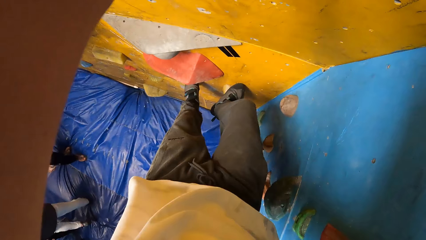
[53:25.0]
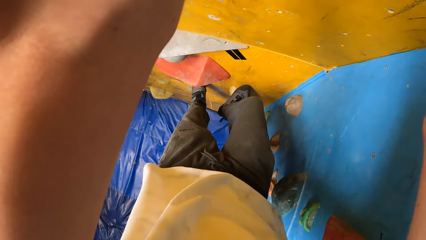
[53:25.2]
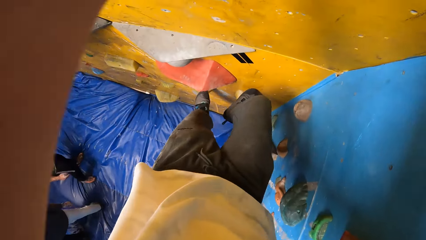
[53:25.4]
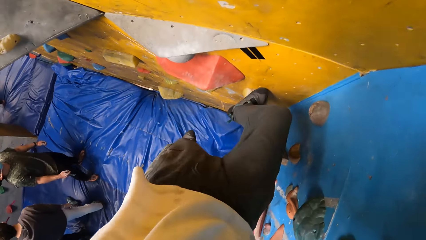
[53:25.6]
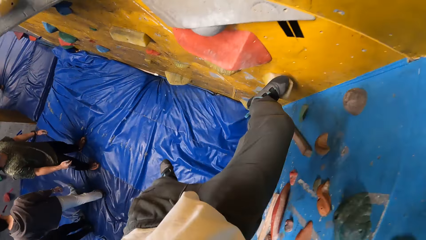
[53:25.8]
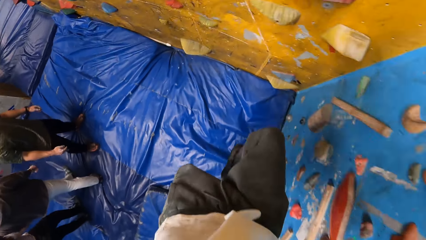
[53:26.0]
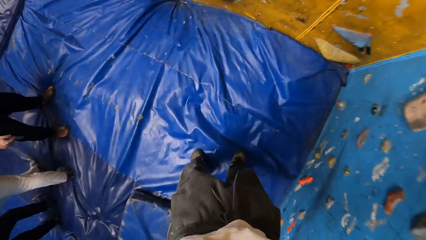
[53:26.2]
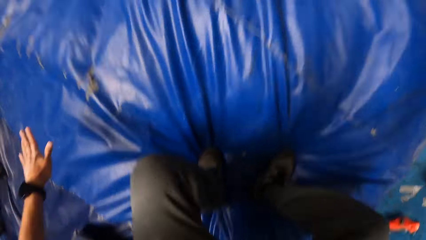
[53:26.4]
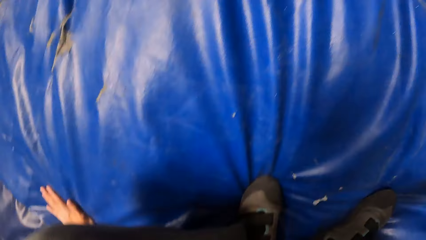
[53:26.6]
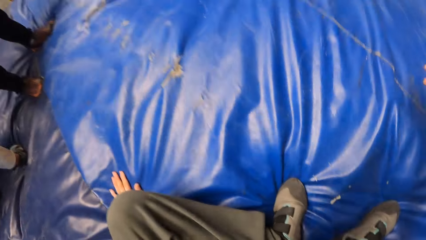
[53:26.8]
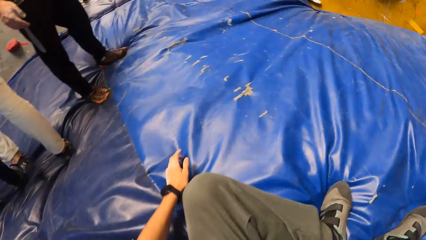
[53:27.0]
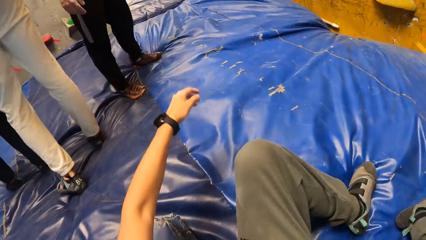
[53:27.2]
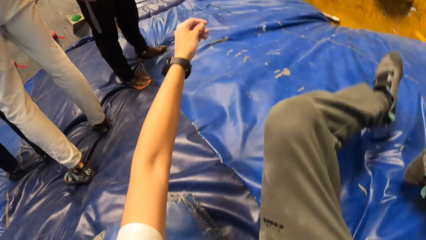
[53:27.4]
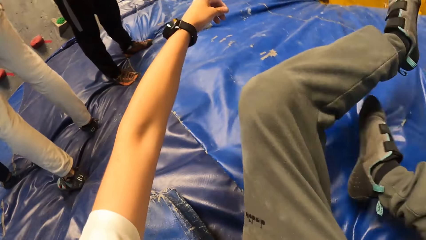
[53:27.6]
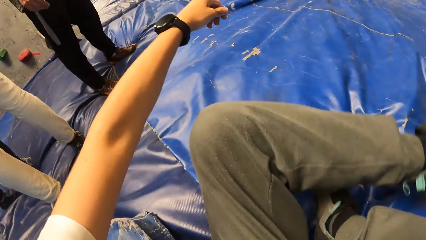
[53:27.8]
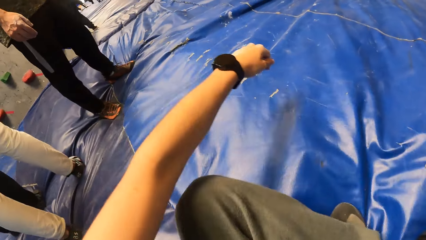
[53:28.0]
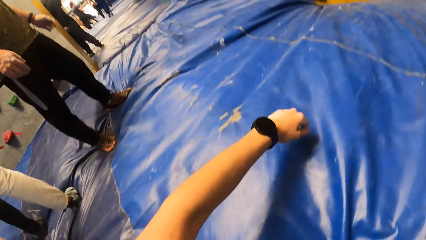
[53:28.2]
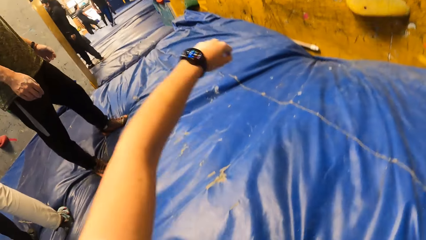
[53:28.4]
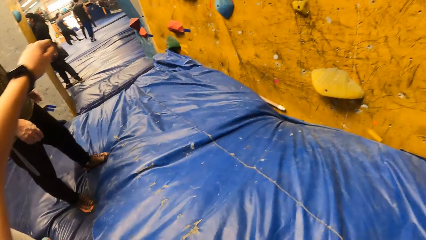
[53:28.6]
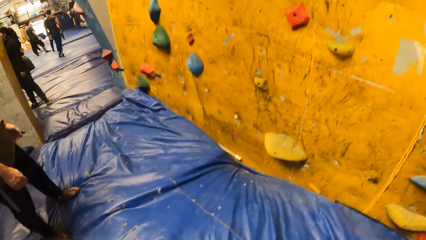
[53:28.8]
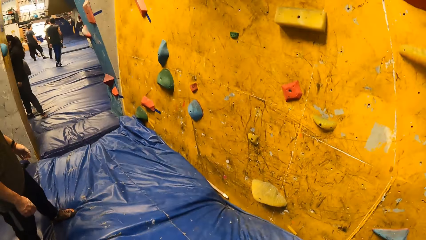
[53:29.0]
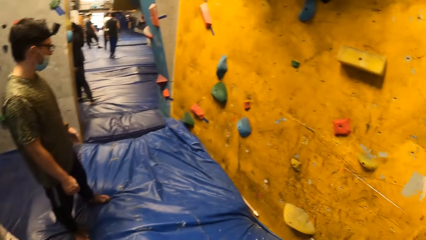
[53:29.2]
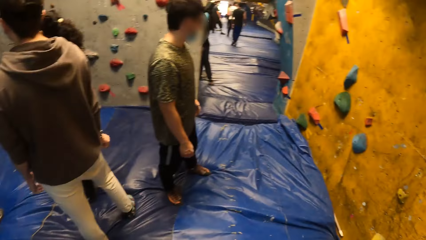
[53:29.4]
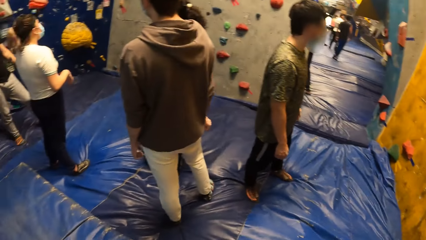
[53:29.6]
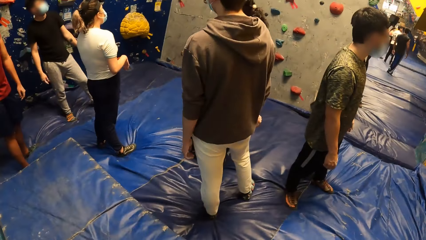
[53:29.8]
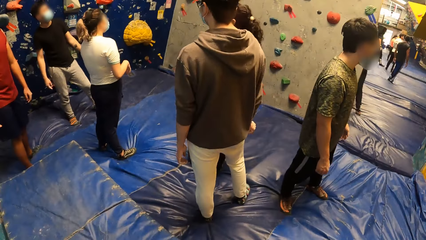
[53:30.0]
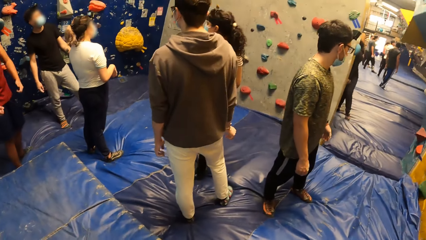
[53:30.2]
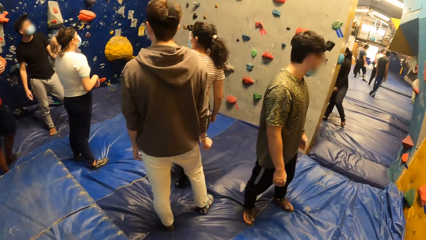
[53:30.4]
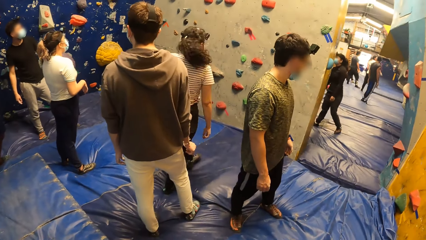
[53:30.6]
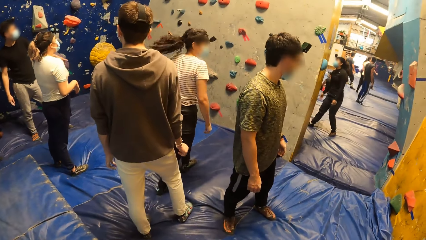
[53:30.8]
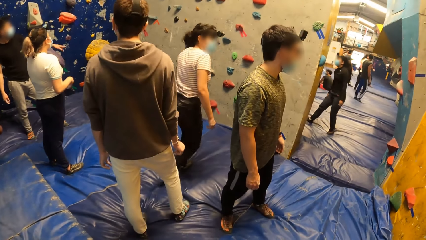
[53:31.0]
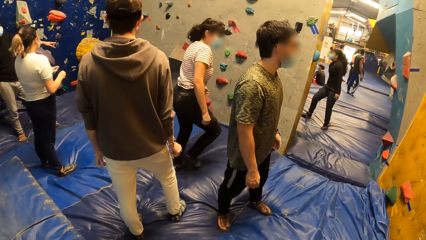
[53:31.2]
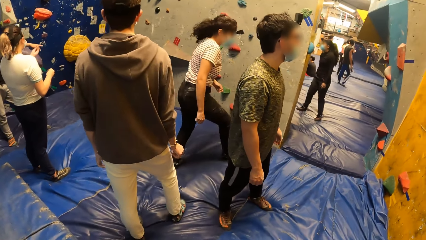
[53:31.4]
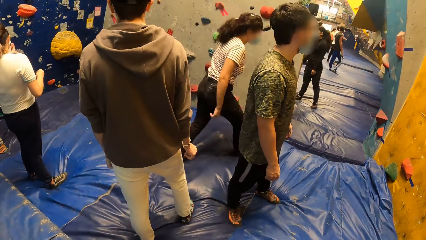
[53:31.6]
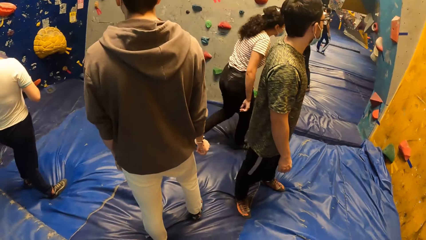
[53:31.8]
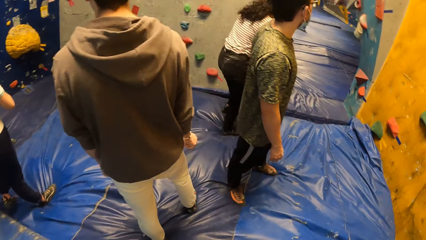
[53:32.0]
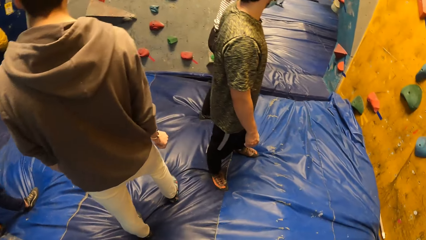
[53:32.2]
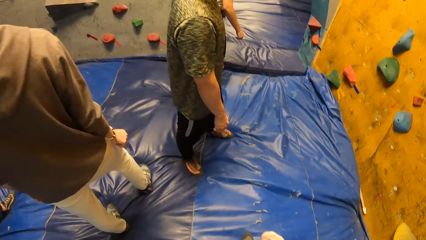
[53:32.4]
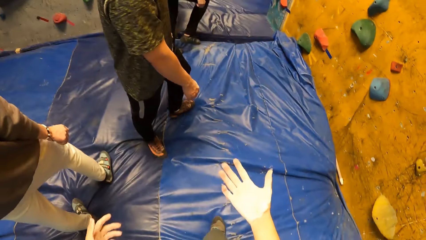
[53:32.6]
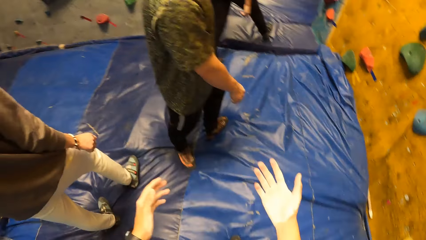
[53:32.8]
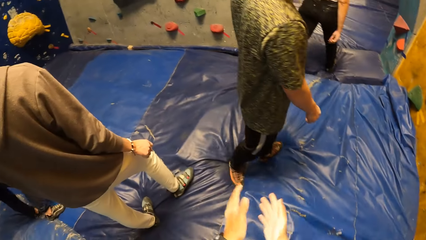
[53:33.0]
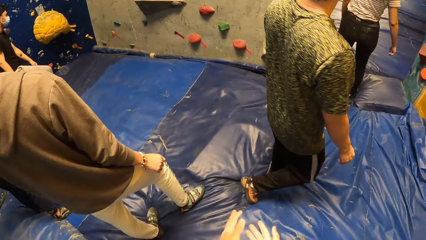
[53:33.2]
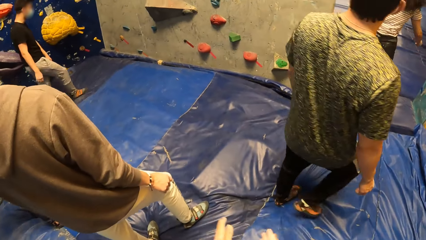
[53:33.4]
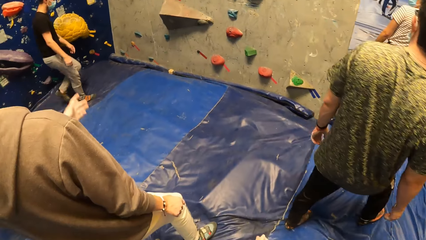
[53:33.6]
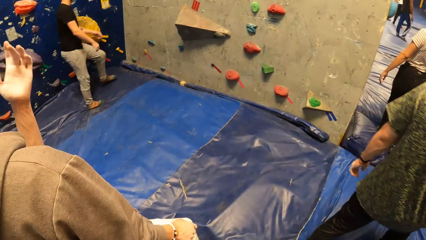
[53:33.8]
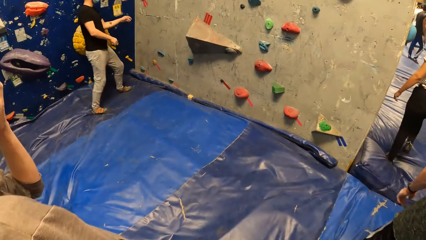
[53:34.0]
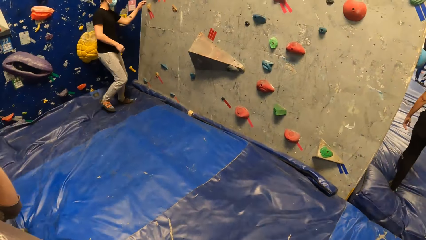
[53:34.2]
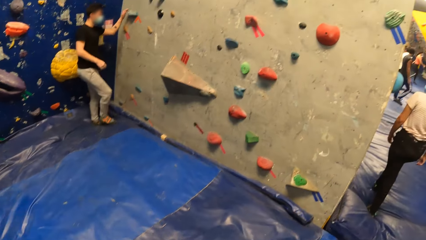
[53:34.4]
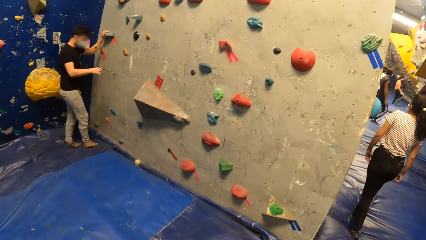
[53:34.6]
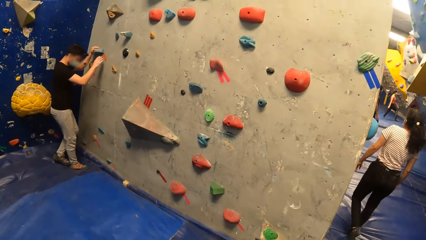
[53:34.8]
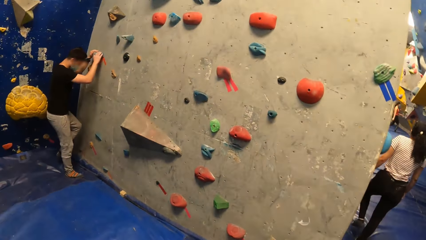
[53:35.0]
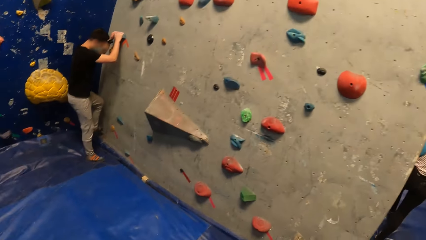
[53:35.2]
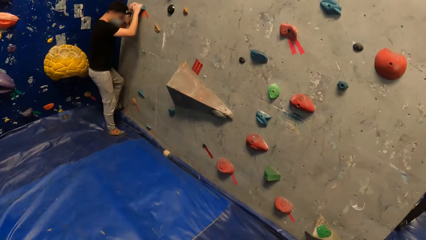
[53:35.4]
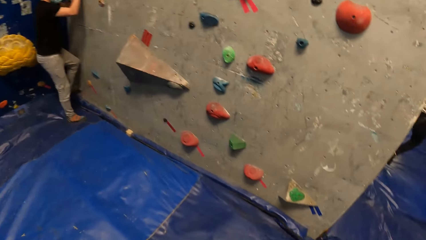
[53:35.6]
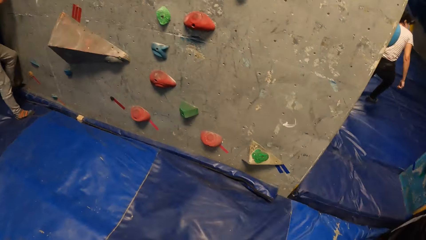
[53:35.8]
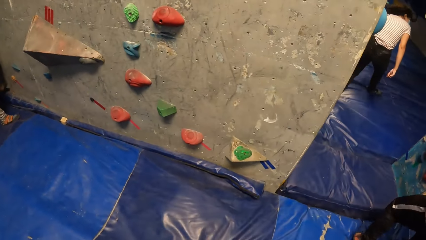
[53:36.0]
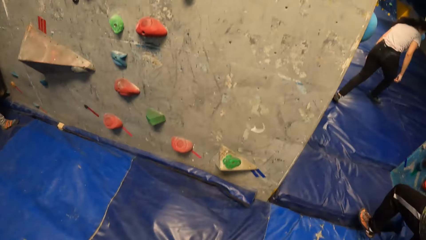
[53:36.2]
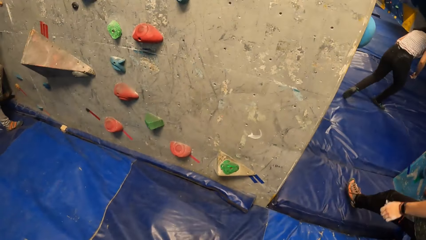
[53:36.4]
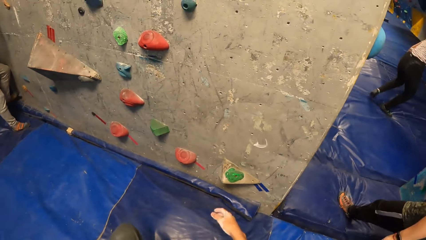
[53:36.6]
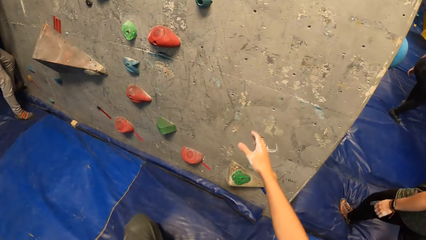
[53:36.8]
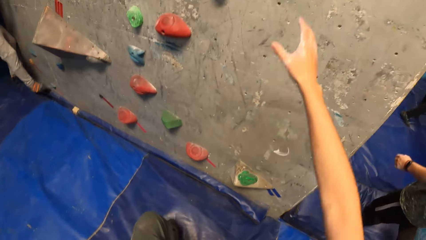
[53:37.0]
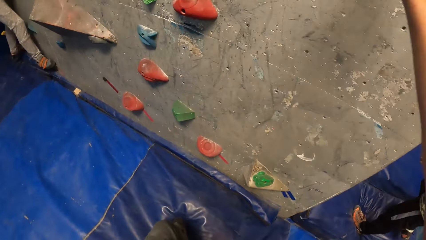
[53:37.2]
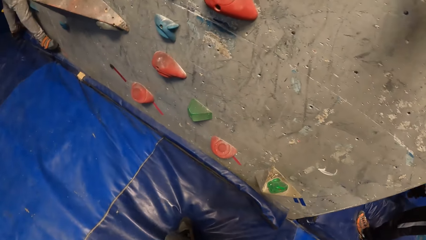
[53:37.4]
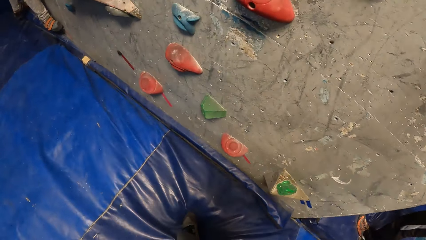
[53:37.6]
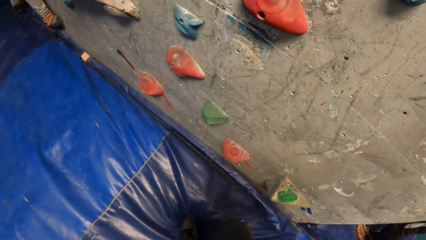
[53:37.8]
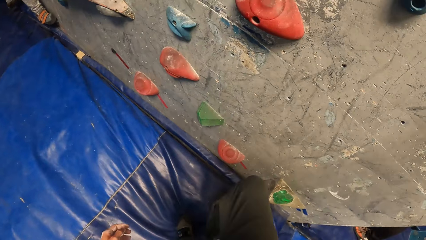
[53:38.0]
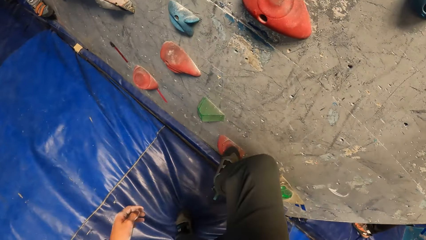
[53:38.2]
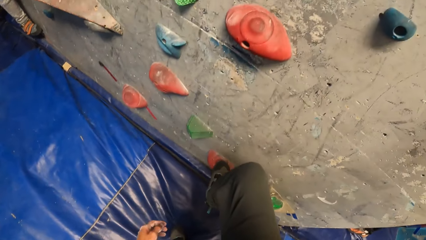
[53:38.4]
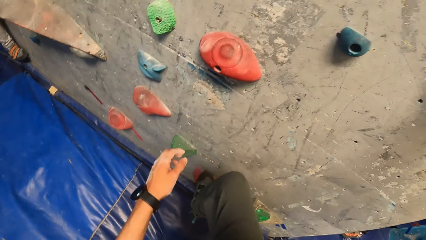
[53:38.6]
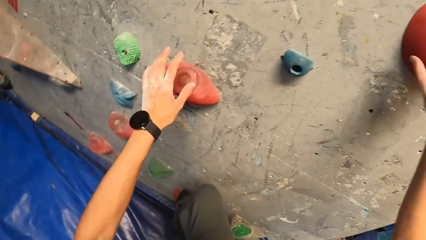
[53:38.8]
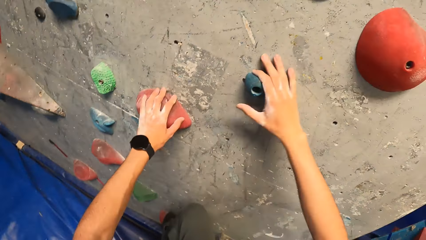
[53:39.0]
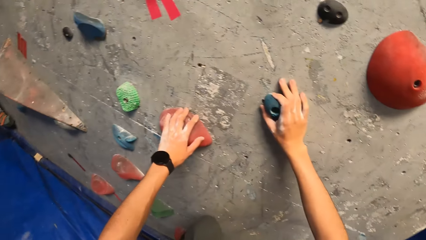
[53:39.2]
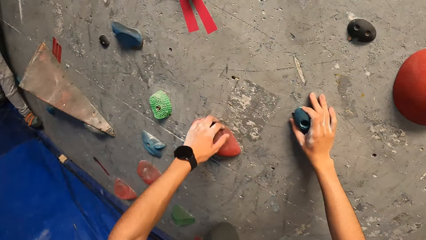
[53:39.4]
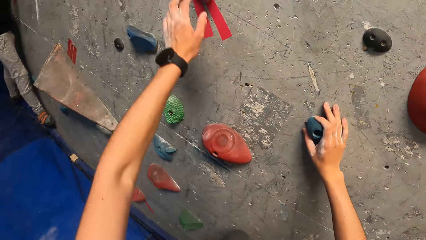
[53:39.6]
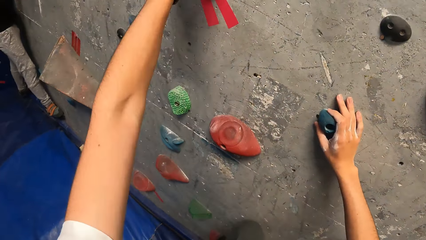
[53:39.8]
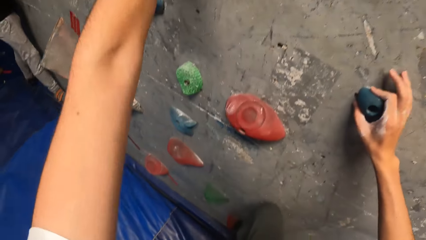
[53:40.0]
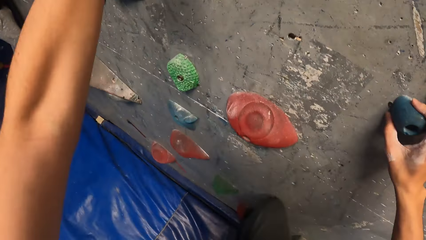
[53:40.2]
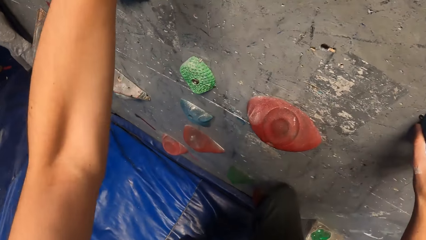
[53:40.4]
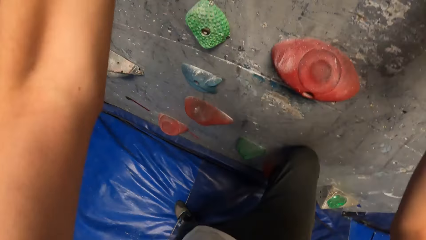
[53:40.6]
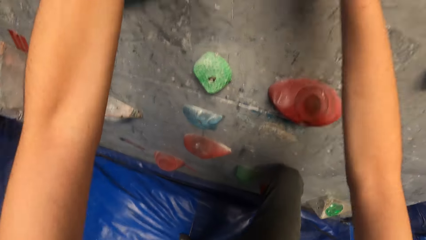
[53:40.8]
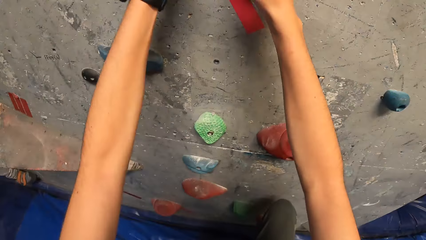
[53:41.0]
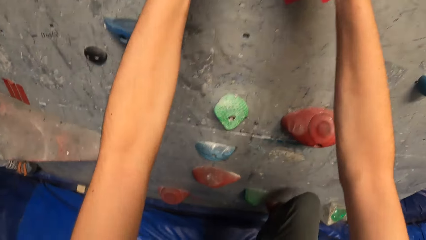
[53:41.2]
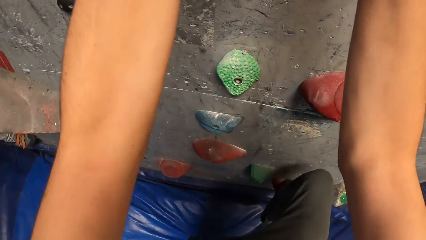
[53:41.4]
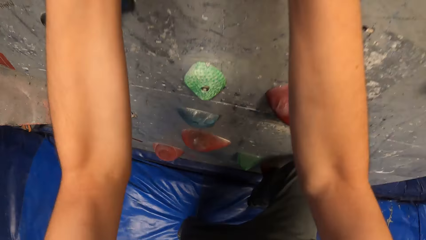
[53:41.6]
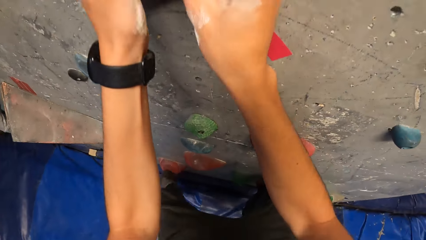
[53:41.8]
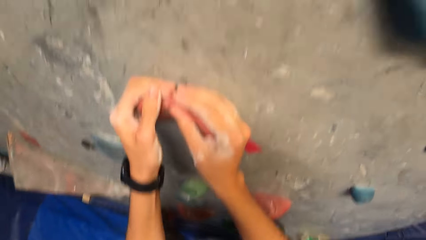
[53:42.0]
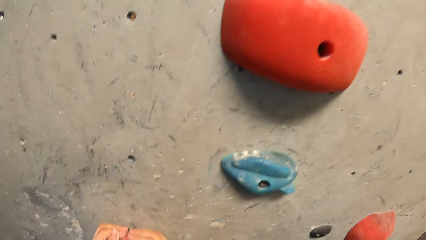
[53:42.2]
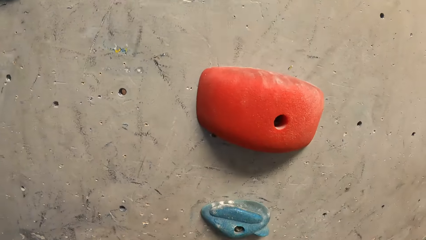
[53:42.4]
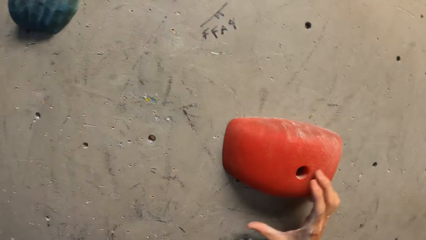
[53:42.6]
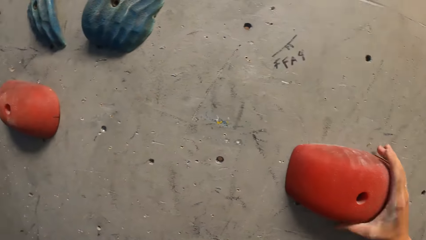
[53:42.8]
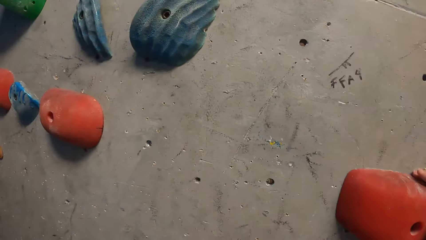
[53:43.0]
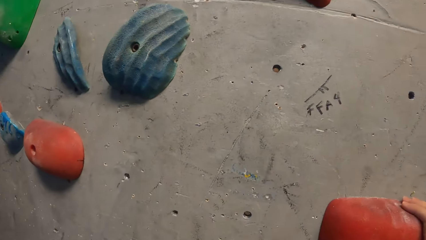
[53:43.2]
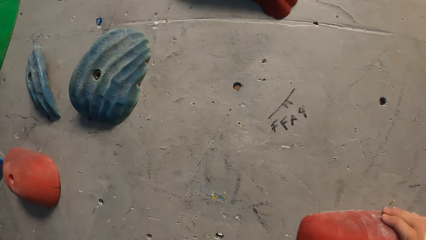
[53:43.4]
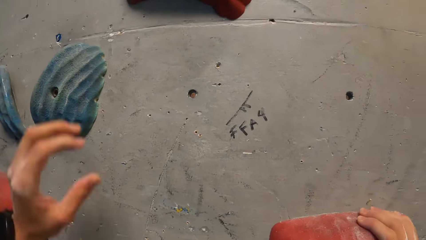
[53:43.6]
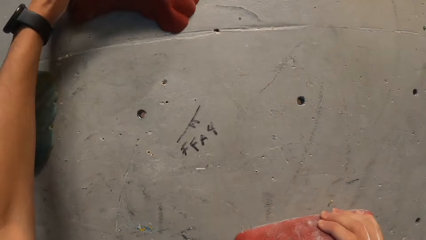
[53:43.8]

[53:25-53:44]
The camera wearer jumps down from the wall. He stands up from the gym mat on the floor. He looks around. He looks at the hands. A woman walks out of the room. The camera wearer claps his hands. A man touches his face with his left hand. The camera wearer walks to the wall. Another man places his left hand on a climbing hold on the wall. The other man places his right hand on the climbing hold on the wall and climbs the wall. The camera wearer raises the hand. He places his right hand on the wall. He places his right leg on a climbing hold on the wall. He places his left hand on a climbing hold on the wall. He places his right hand on a climbing hold on the wall. He places his left hand on a climbing hold on the wall. He places his left hand on the climbing hold on the wall. He climbs the wall.
